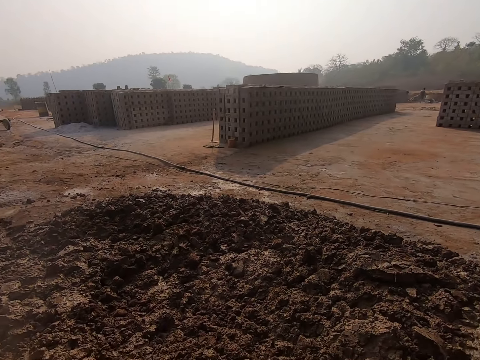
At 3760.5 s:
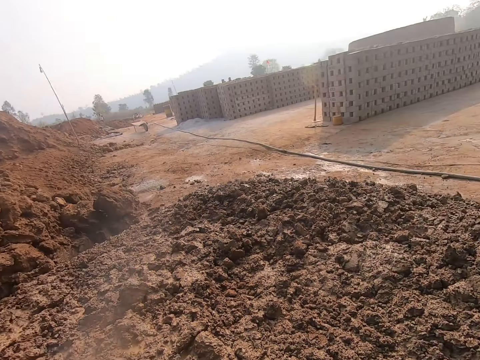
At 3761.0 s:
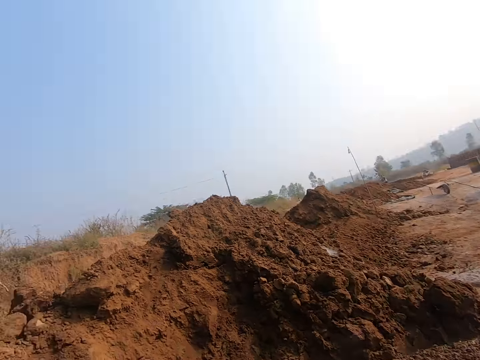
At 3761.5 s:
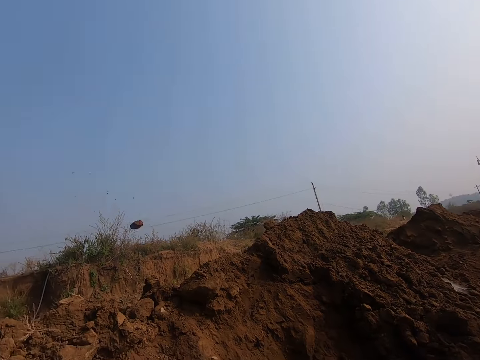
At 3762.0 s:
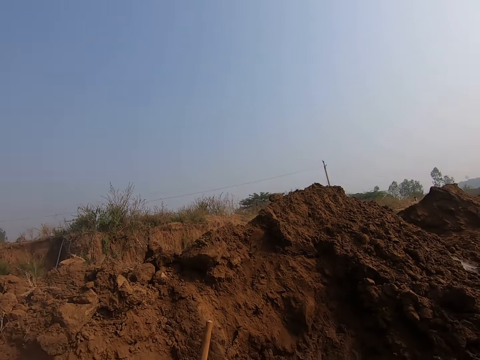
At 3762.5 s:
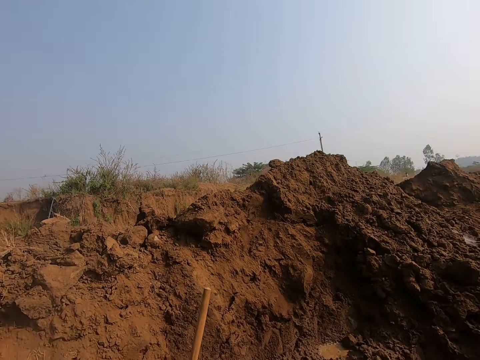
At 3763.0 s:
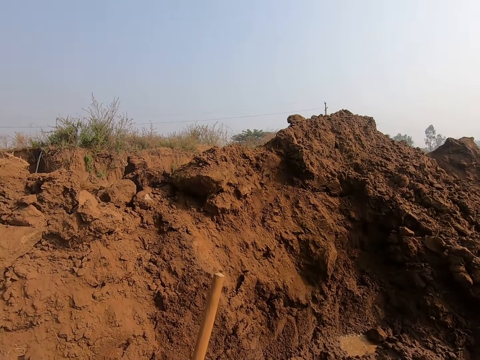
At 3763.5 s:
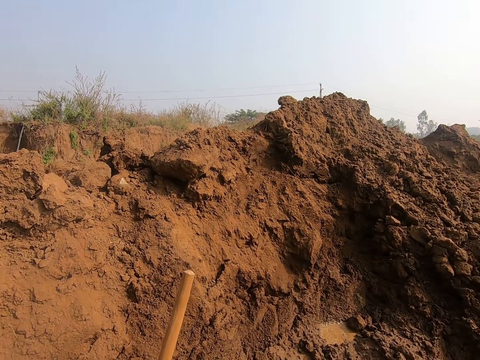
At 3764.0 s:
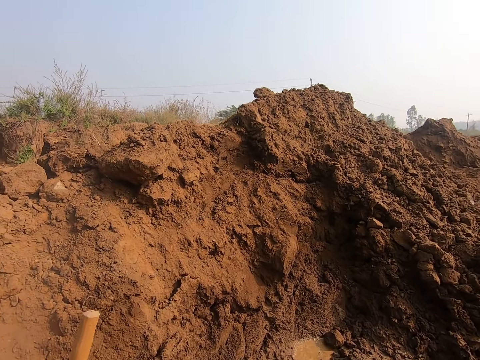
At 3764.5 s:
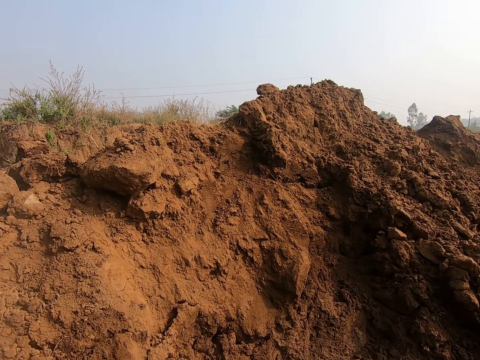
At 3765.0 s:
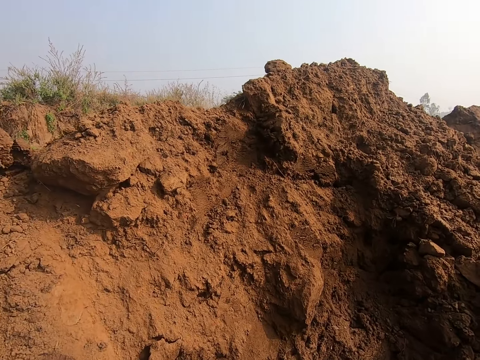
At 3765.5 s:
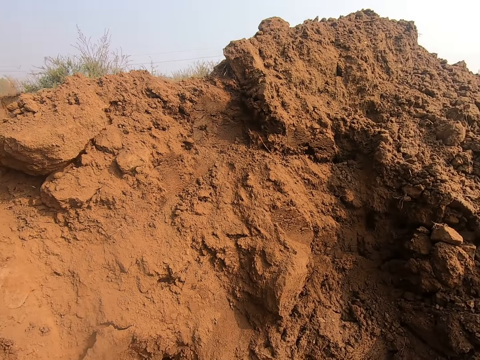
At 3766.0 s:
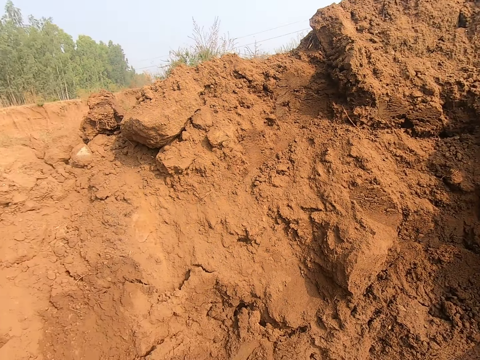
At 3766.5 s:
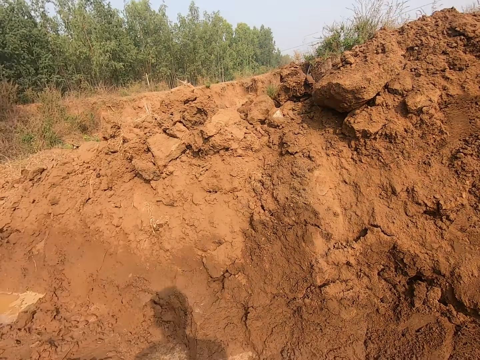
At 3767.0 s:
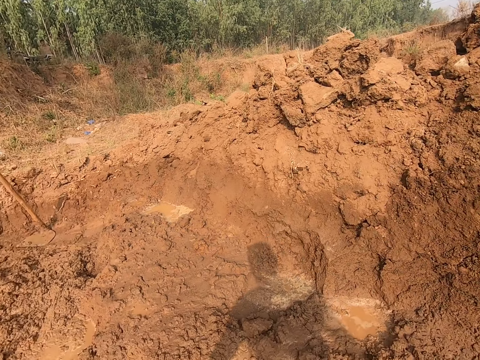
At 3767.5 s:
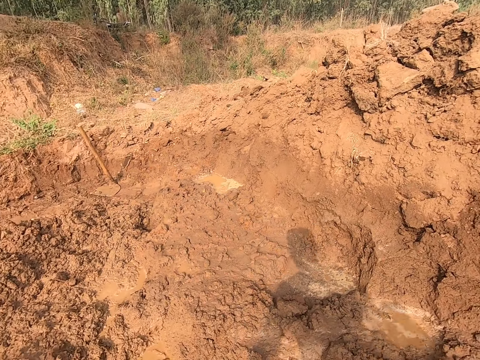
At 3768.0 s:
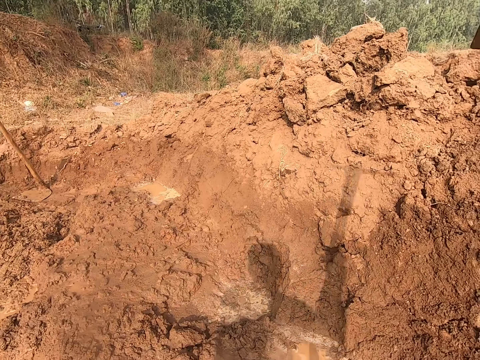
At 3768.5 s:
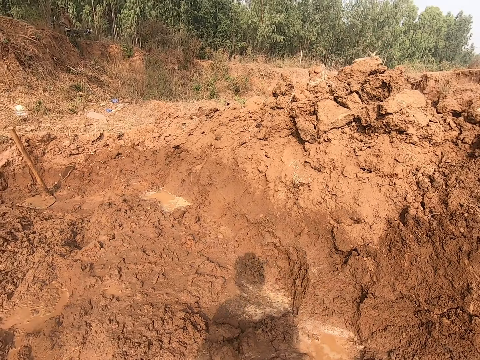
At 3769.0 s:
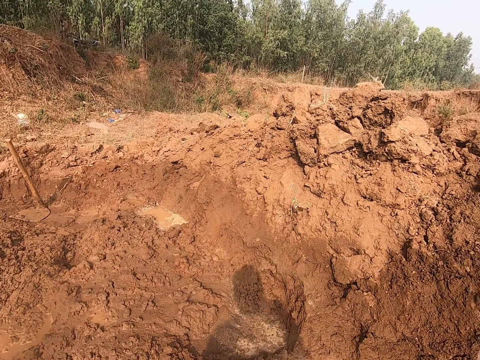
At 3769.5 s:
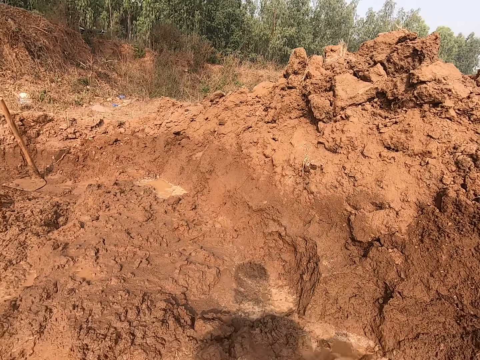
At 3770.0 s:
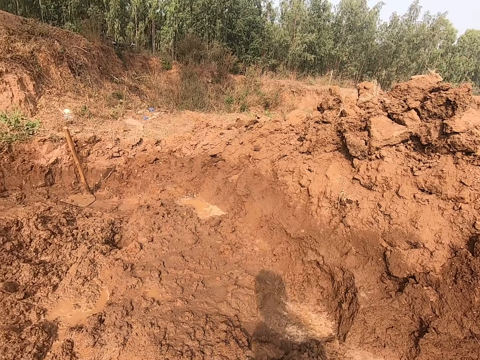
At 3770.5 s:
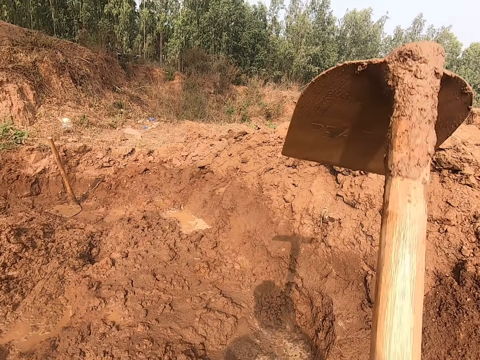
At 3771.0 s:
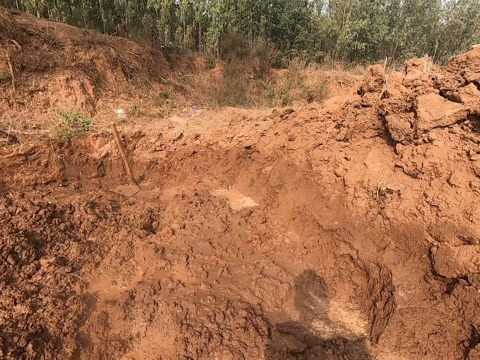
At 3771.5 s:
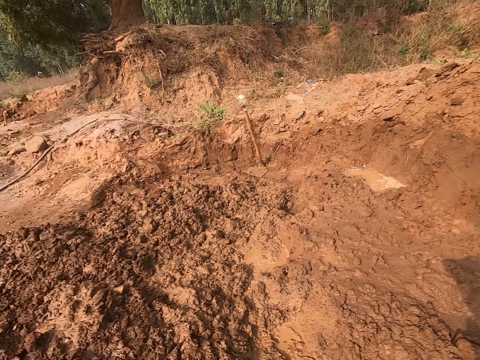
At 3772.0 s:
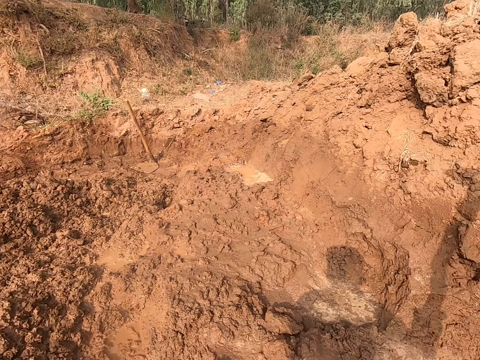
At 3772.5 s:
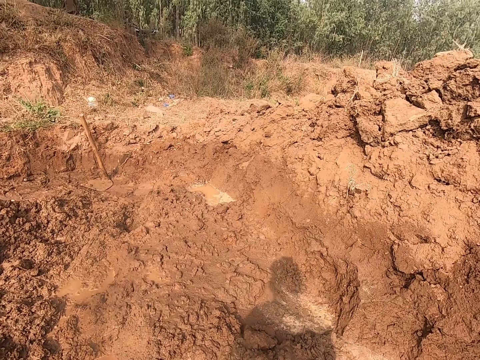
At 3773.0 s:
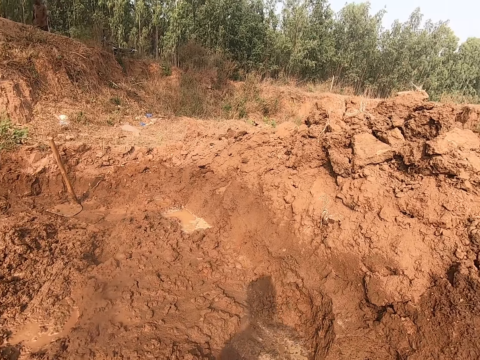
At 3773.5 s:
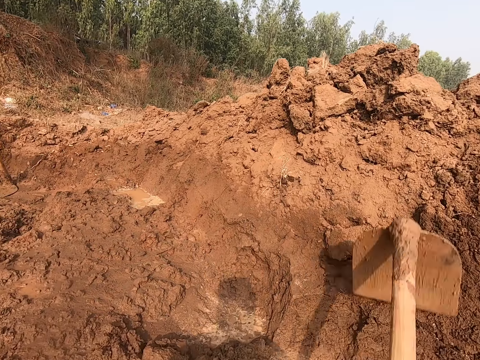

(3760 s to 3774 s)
The camera wearer throws a stone. They look around the site. They dig the hole in the ground with the hoe in both hands.

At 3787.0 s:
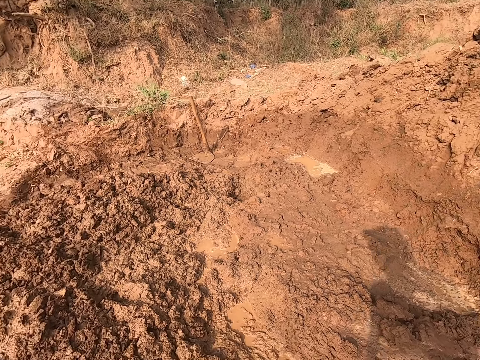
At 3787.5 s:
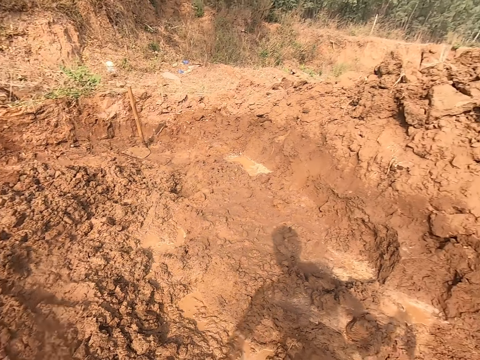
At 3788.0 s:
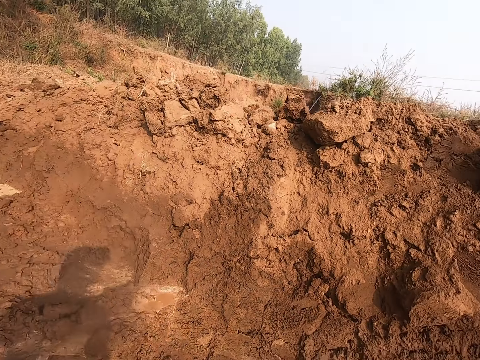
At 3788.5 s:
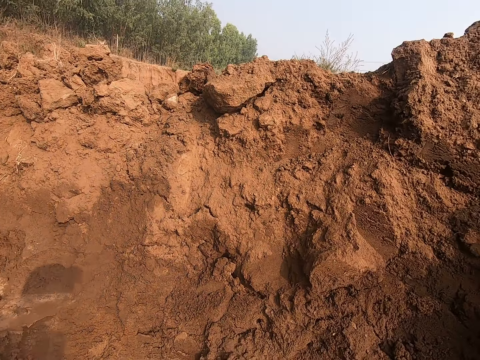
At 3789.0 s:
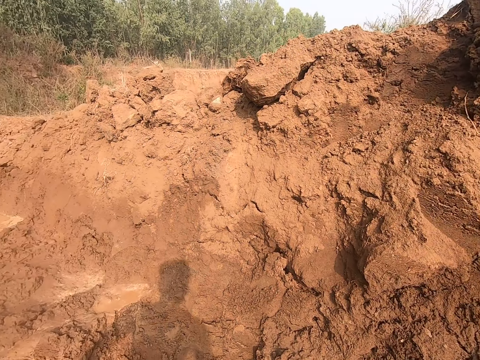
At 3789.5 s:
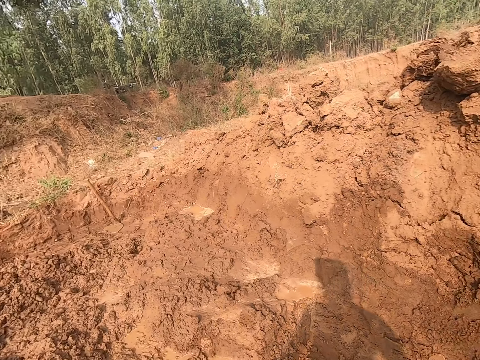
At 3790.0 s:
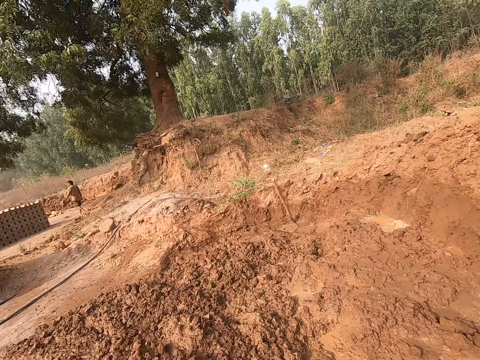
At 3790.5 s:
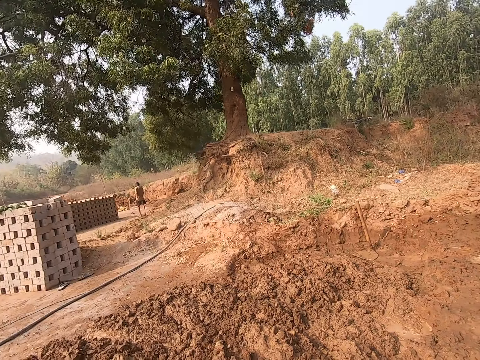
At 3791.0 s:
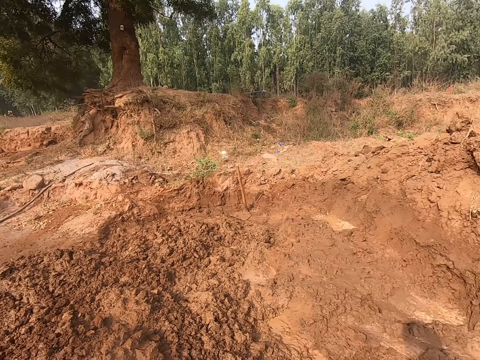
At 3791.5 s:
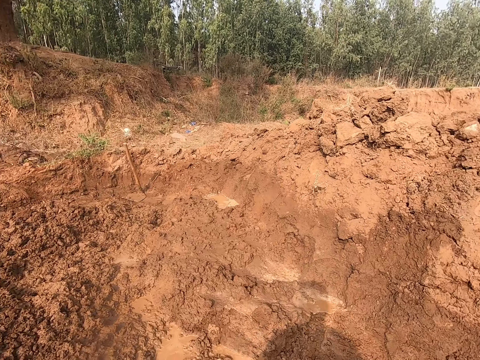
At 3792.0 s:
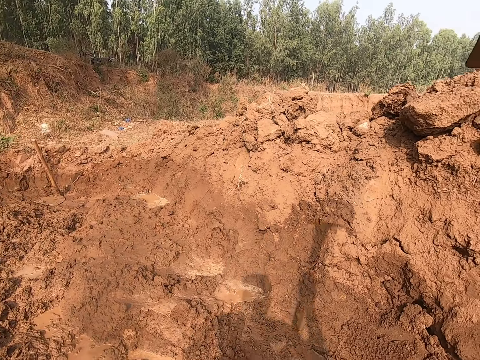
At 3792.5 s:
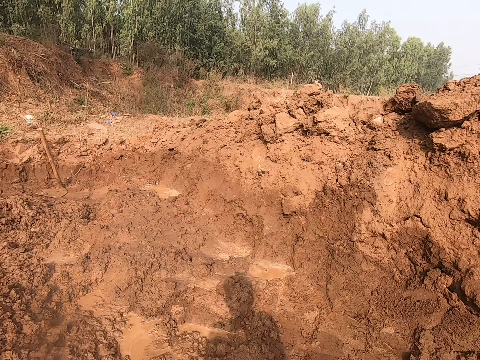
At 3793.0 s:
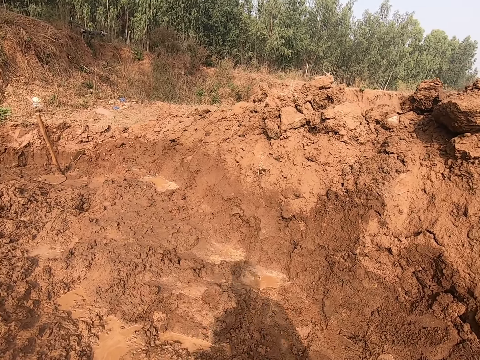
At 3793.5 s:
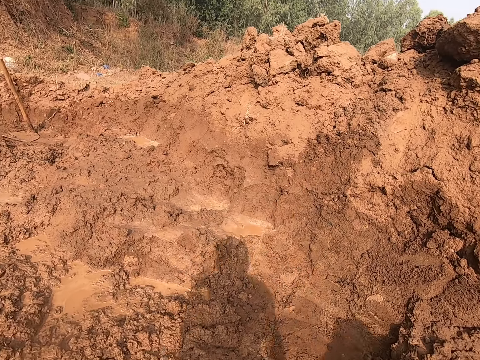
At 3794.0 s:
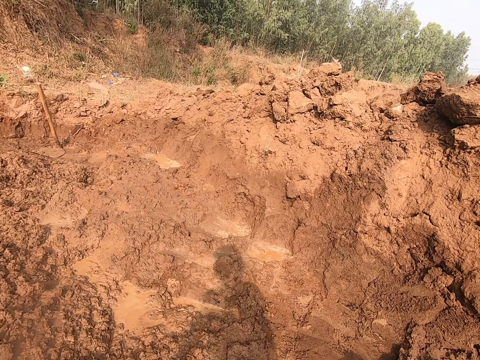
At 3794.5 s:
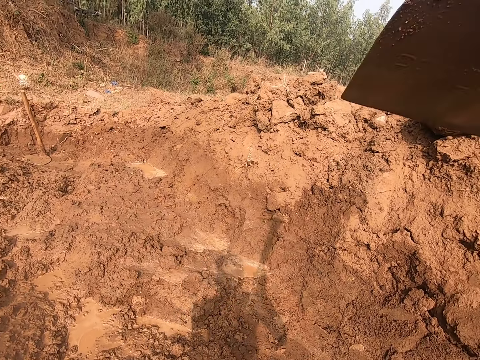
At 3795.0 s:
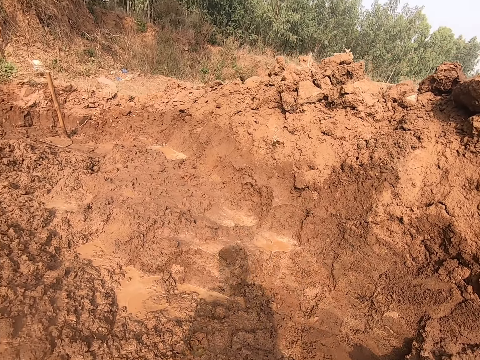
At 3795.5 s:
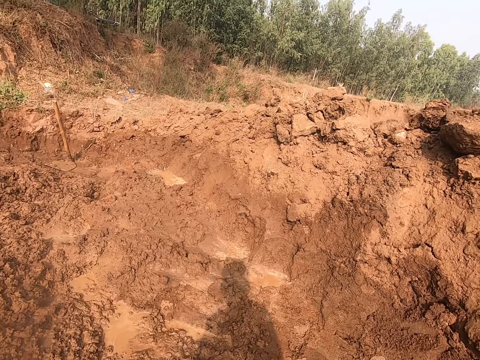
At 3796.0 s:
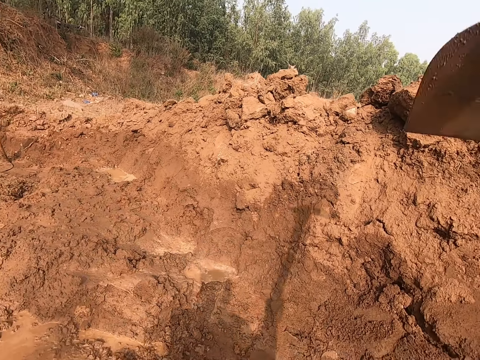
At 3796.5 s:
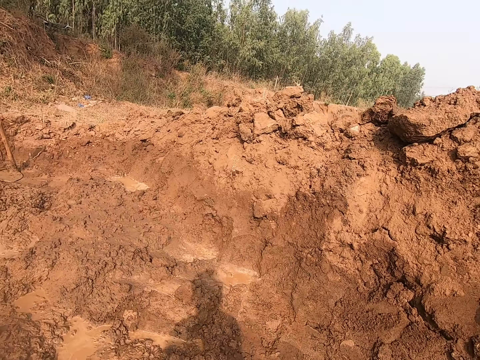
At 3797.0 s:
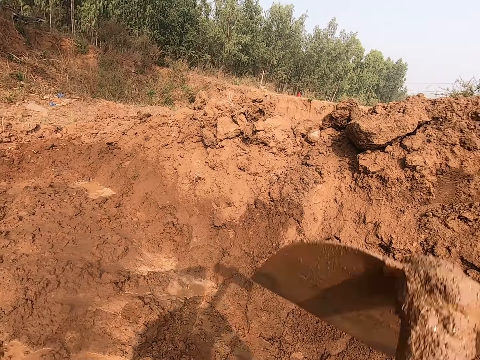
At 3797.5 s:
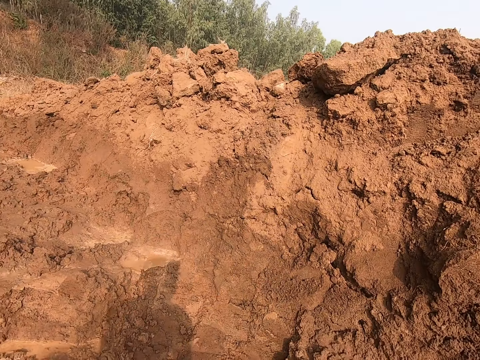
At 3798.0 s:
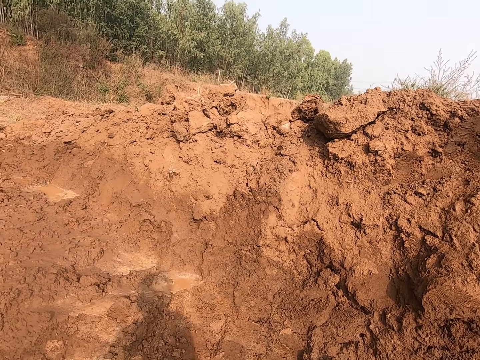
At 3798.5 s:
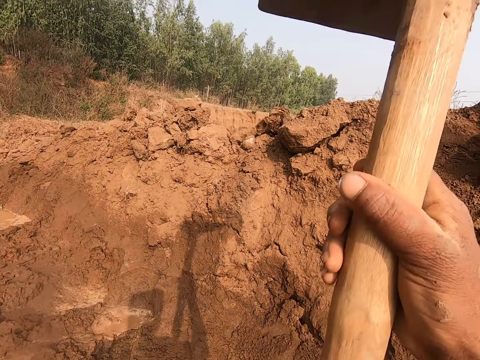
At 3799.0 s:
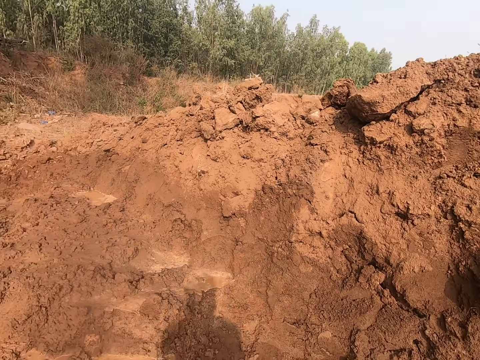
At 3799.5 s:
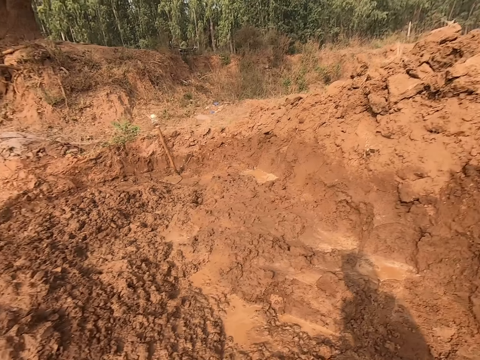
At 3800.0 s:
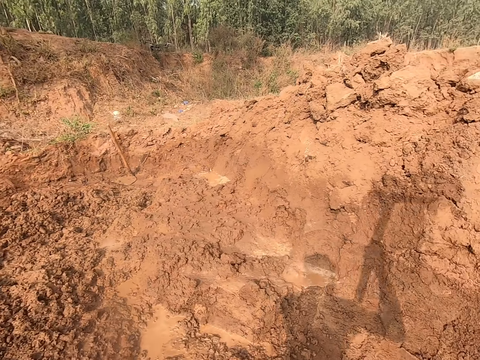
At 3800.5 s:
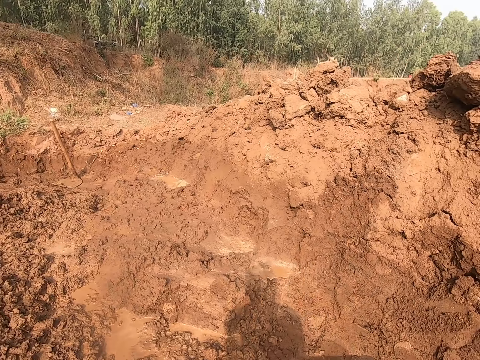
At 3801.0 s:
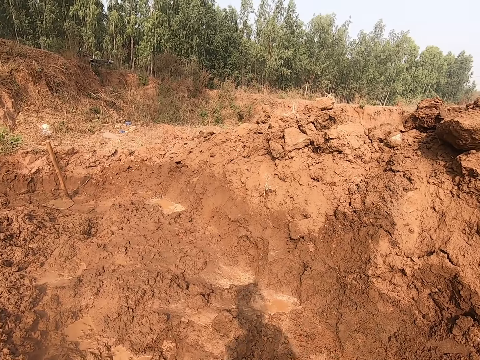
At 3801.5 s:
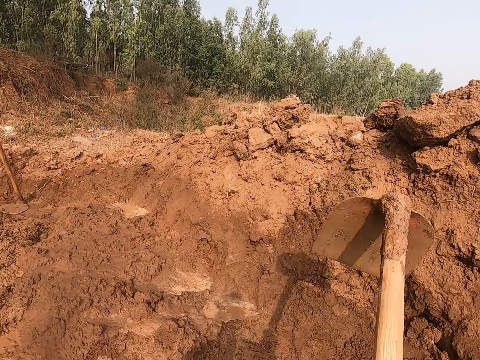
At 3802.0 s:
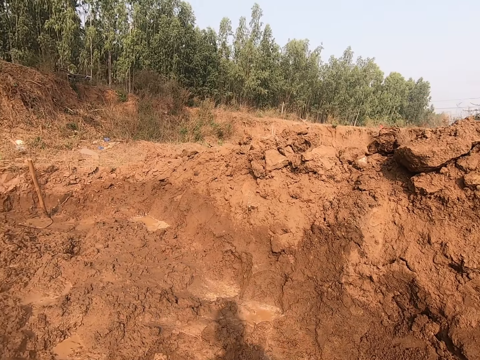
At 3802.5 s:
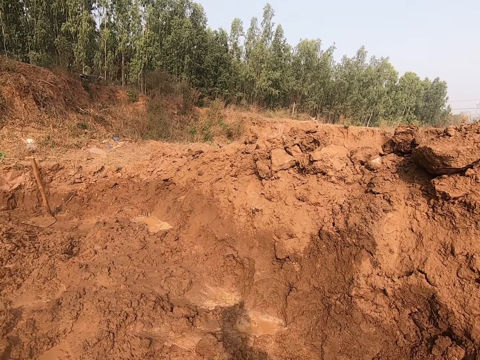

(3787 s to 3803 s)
The camera wearer walks around the site. They dig using a hoe.
